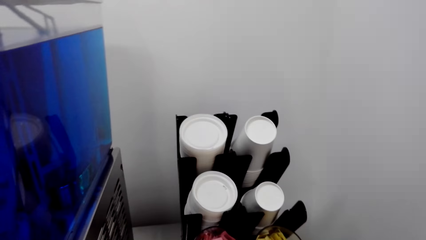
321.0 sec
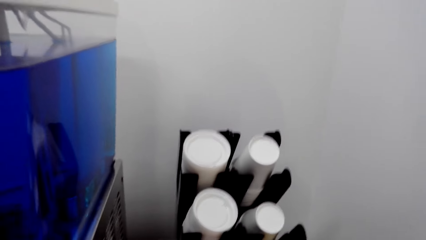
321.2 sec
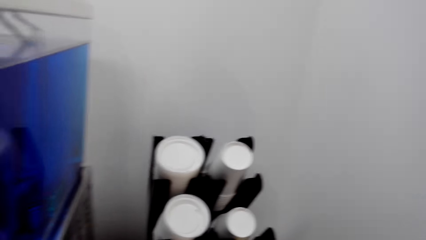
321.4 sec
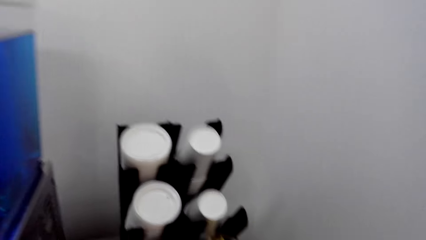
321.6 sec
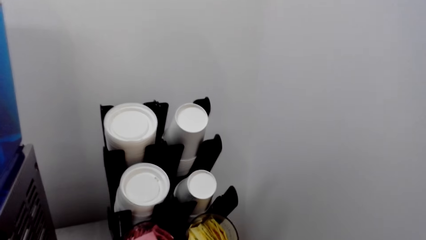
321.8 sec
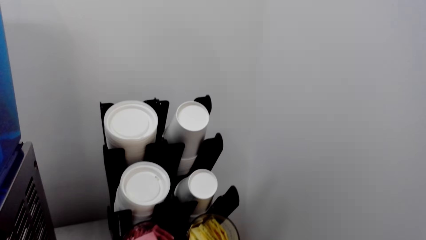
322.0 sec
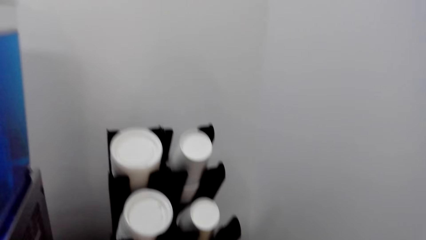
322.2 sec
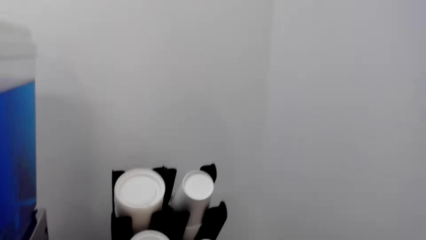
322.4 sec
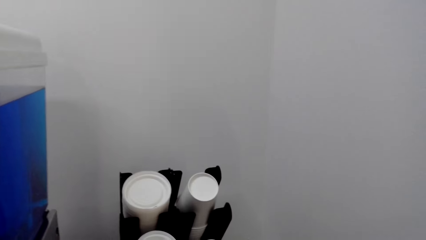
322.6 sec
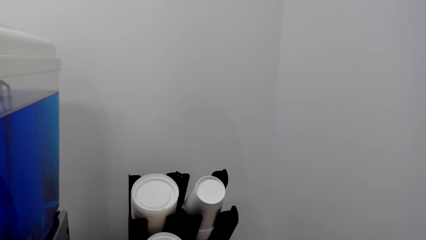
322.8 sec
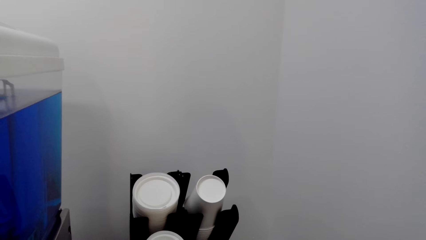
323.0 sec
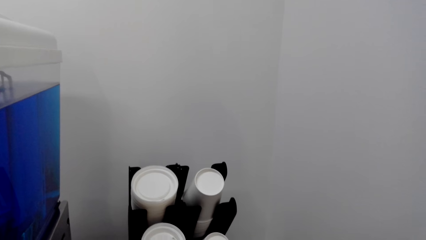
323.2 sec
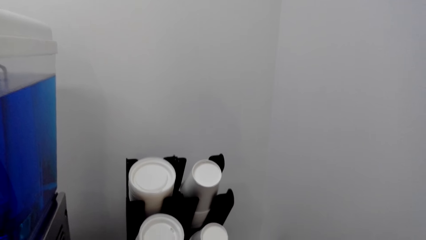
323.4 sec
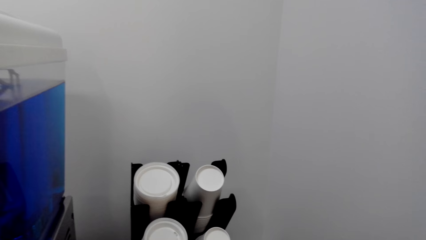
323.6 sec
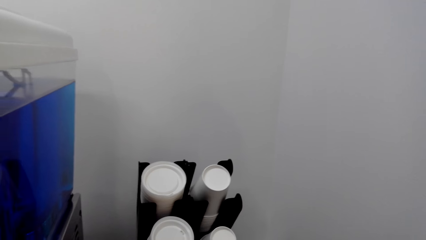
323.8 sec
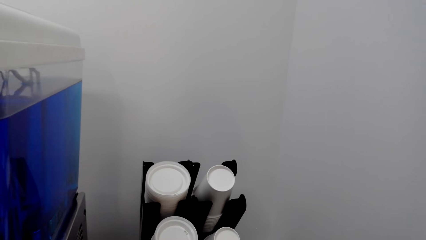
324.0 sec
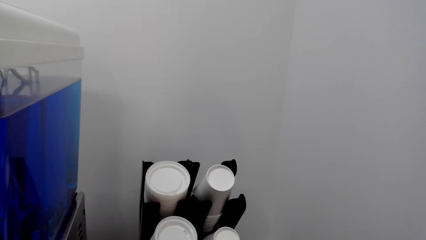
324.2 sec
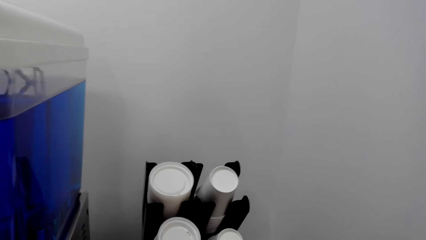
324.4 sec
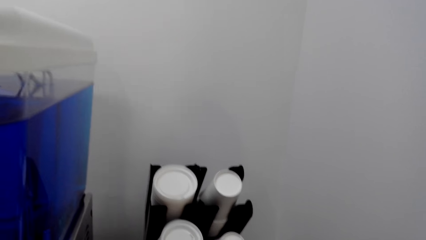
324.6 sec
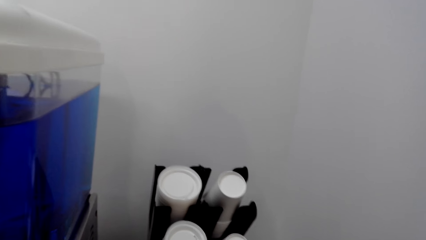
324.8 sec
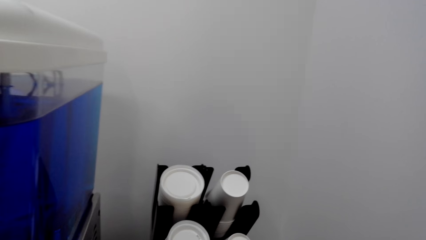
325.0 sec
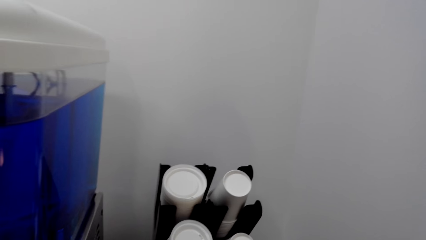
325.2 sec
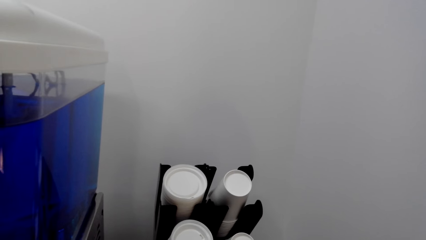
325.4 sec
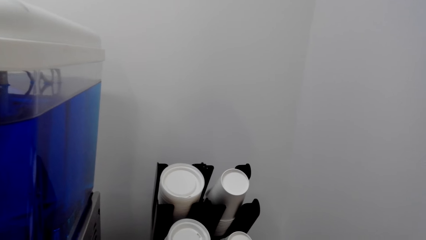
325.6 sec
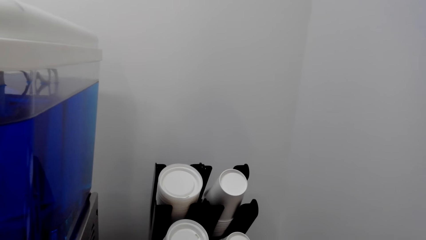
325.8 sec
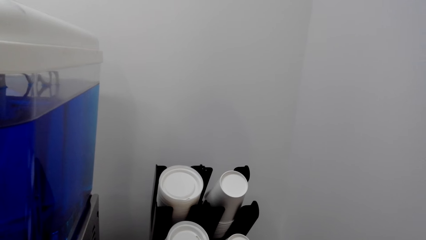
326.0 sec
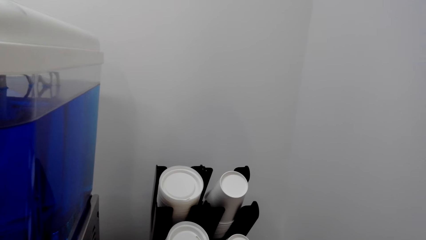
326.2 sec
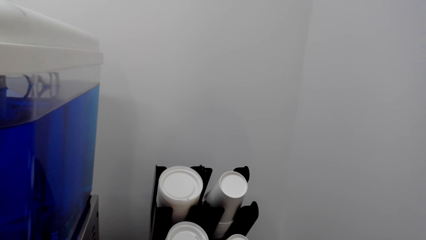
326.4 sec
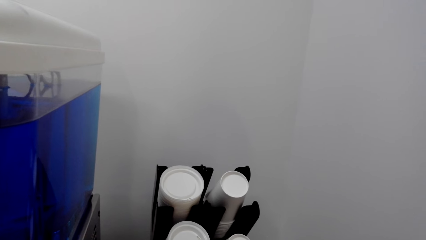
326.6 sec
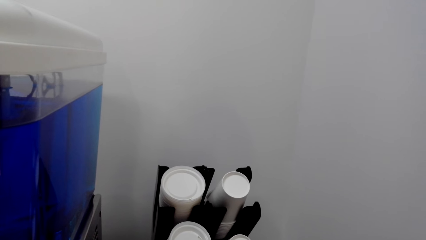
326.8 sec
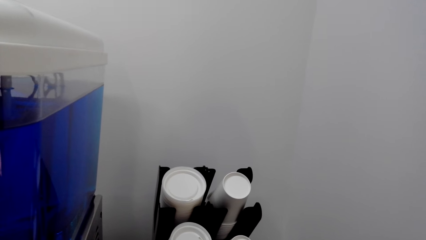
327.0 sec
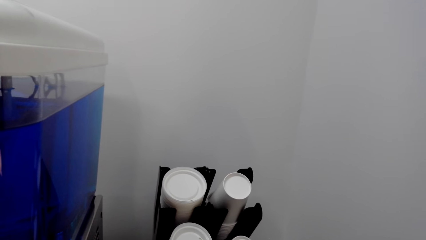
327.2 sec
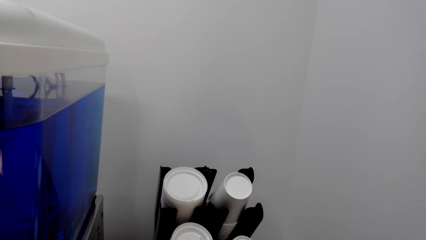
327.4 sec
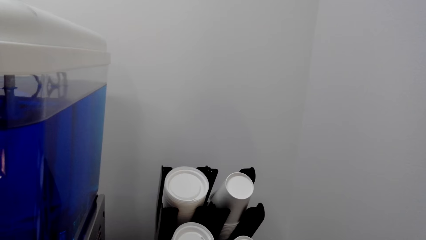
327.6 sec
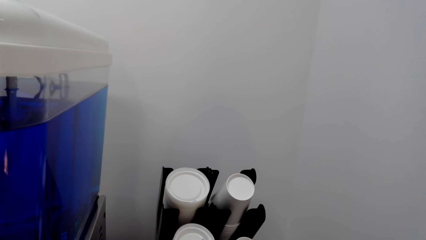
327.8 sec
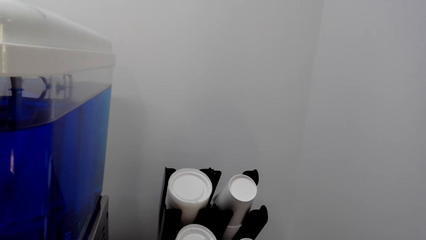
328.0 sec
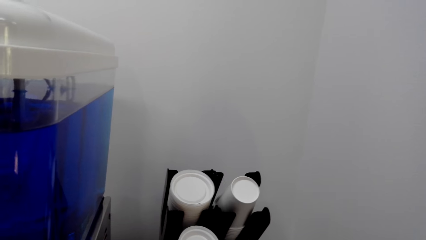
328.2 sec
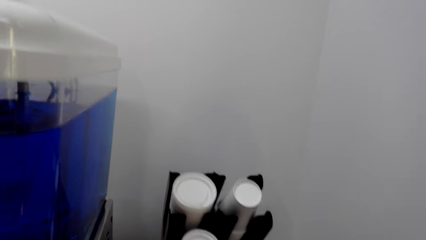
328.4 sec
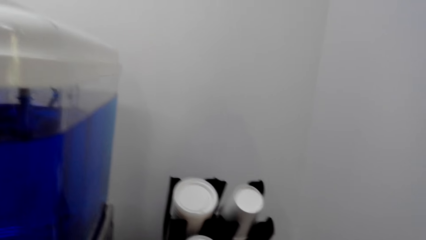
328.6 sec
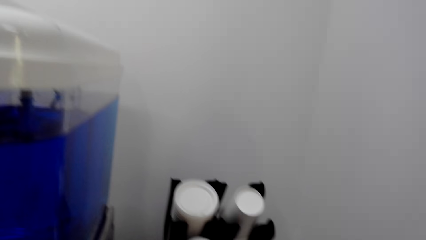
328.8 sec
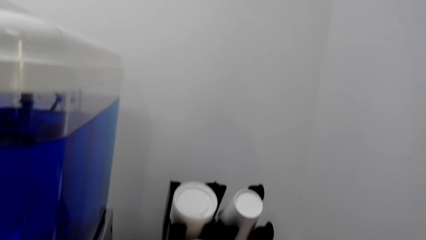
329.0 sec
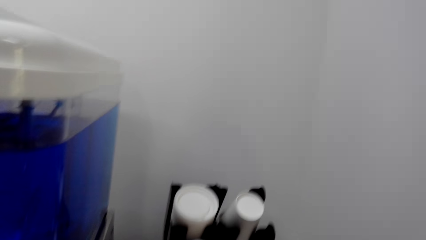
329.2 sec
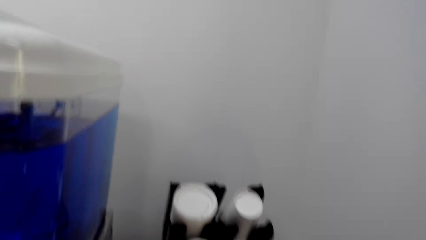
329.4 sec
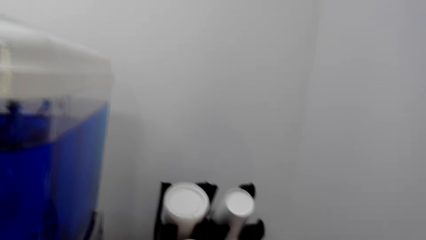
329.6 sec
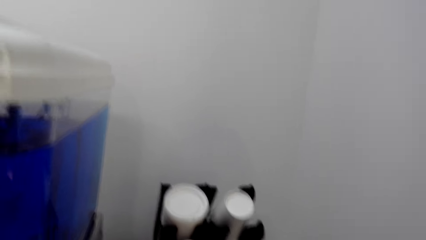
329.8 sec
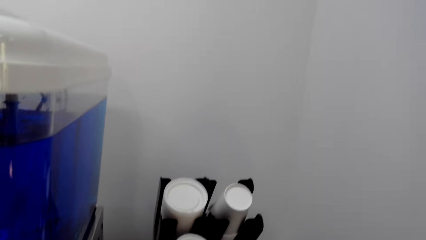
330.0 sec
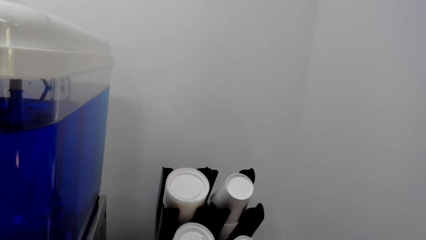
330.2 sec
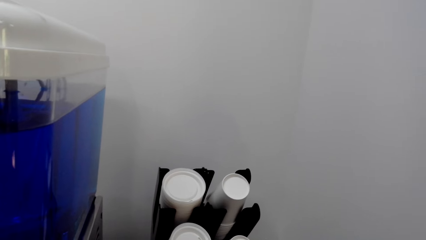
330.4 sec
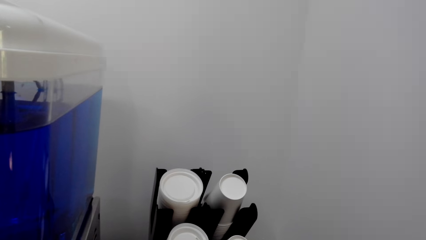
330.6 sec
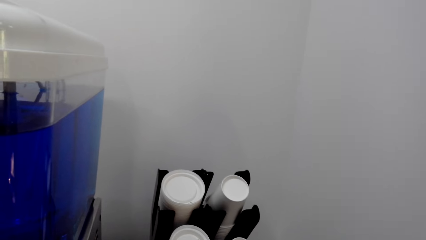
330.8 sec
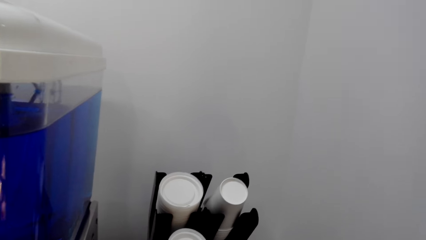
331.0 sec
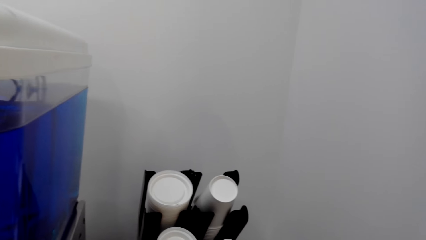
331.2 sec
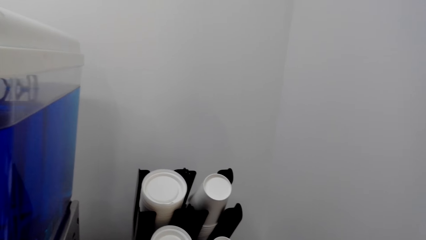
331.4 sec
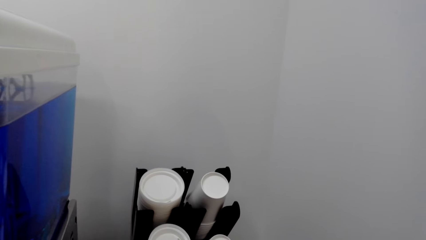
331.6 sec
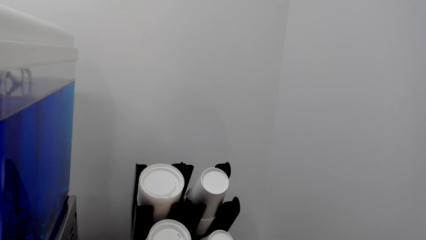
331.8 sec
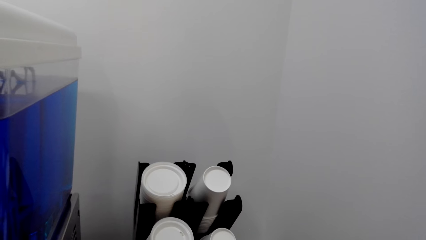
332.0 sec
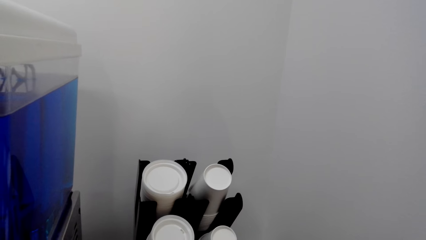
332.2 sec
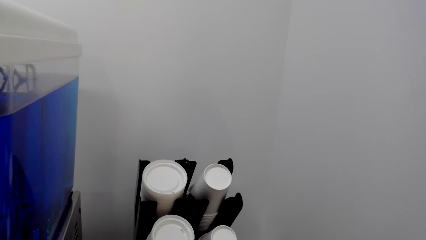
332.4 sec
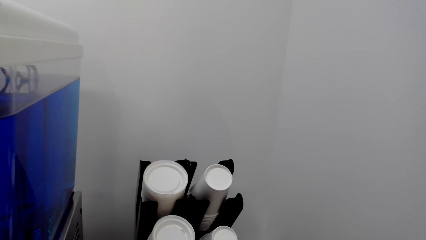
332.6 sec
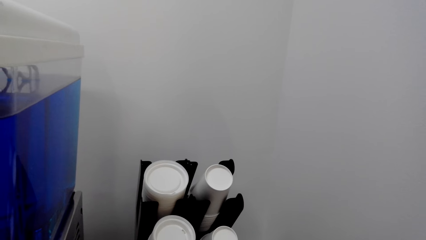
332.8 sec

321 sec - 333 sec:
The camera wearer shakes something.

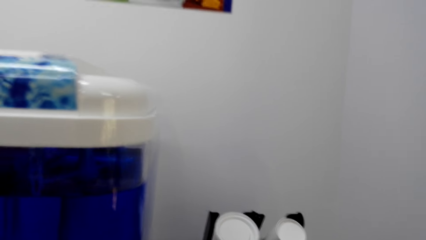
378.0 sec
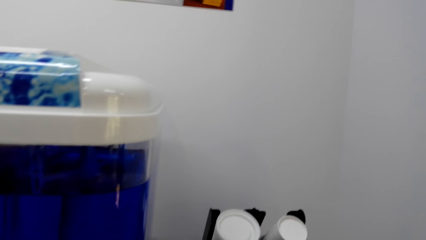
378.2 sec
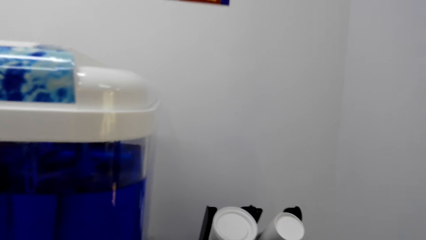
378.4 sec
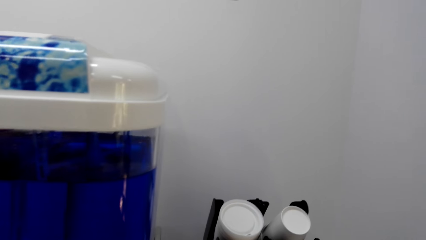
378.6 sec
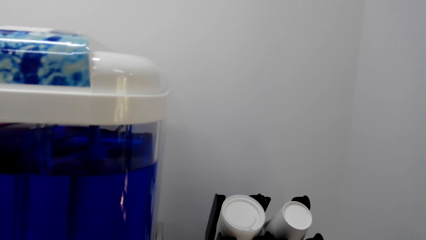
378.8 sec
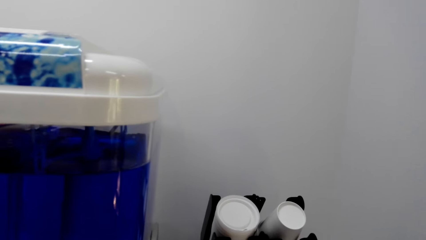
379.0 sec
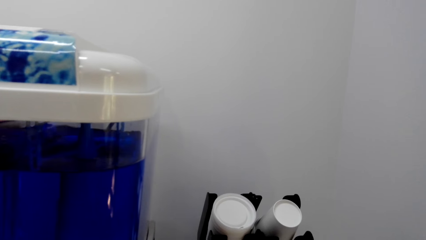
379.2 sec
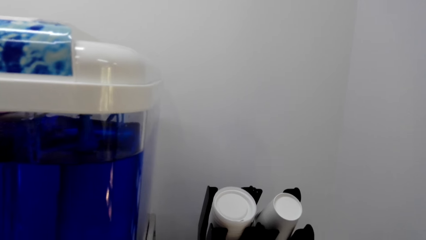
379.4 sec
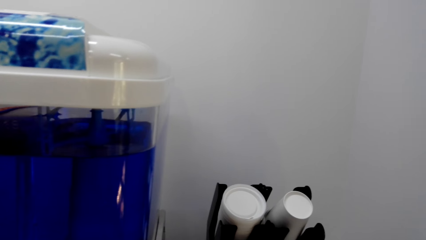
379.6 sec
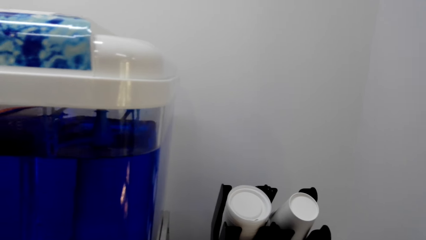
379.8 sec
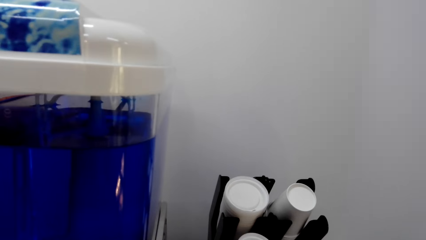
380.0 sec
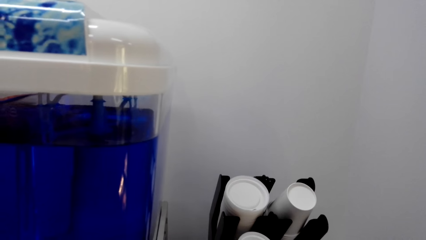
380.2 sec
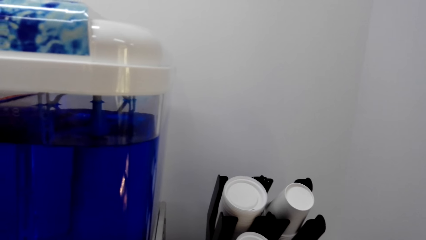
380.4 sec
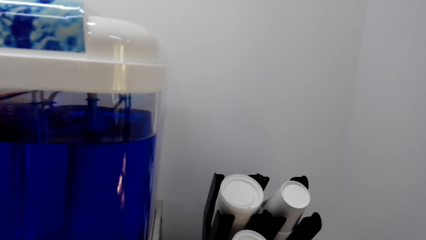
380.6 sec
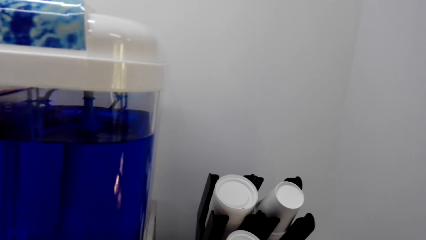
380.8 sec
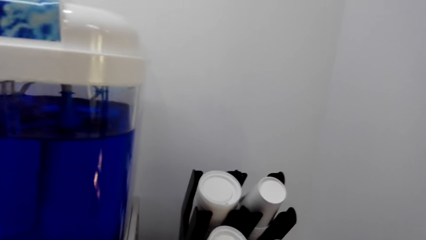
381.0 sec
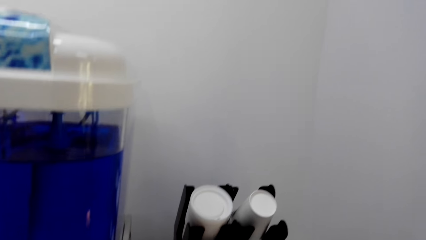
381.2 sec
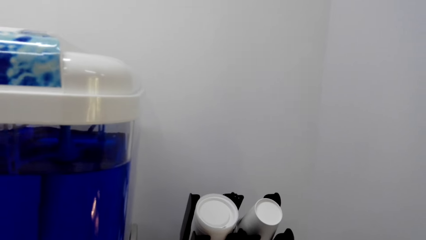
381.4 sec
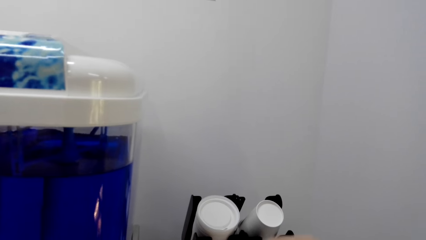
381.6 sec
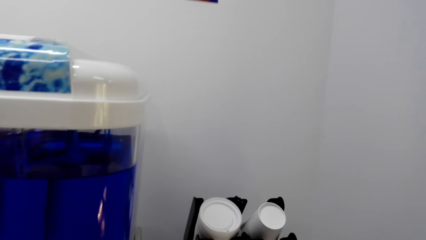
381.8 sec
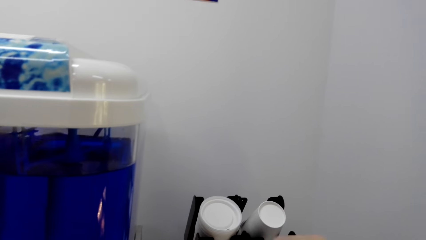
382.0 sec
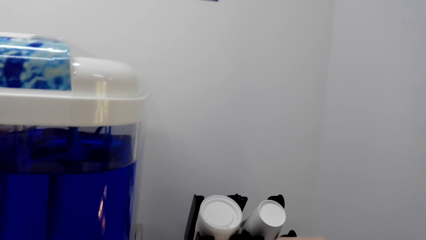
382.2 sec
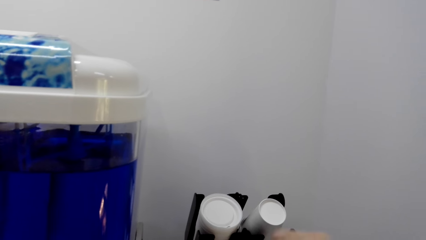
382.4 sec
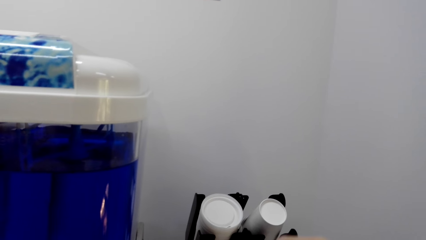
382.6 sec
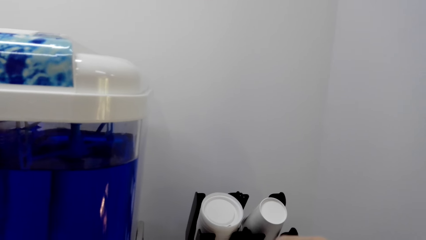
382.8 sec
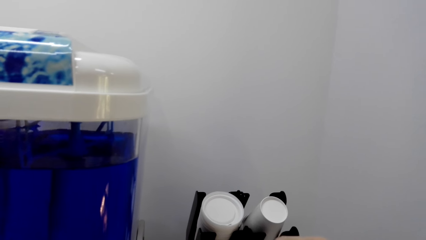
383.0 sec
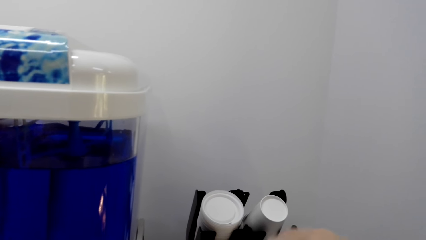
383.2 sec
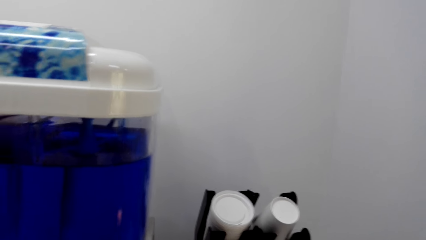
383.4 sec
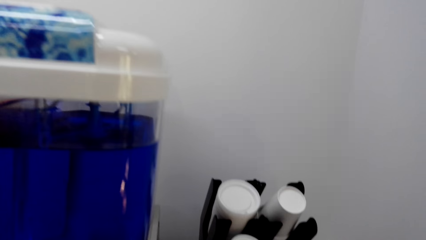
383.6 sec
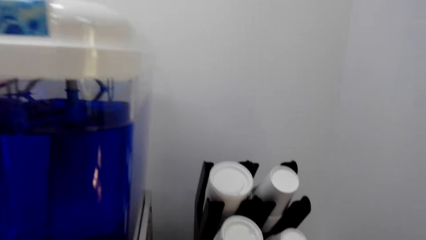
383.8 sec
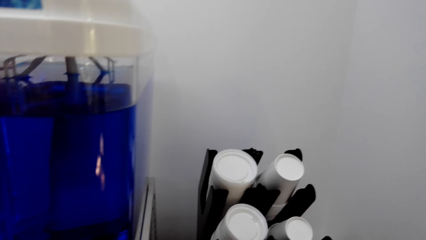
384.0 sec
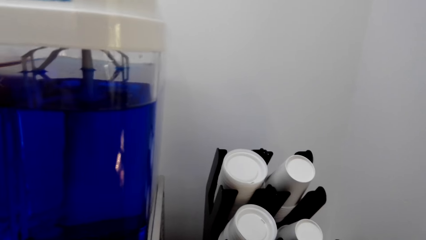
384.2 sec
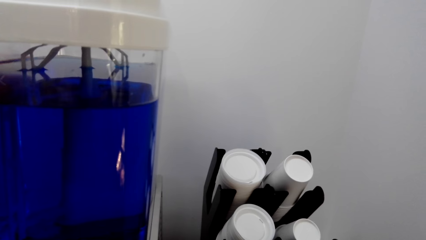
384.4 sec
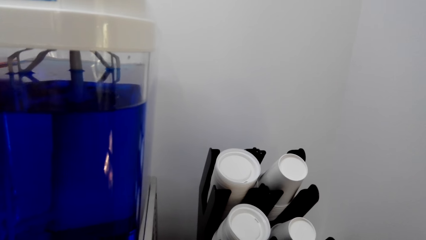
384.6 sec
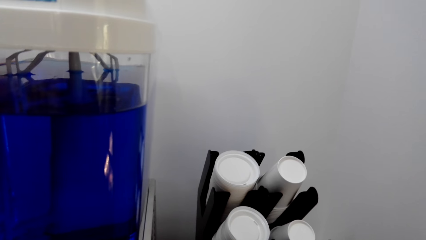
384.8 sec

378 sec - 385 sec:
The camera wearer shakes something.
